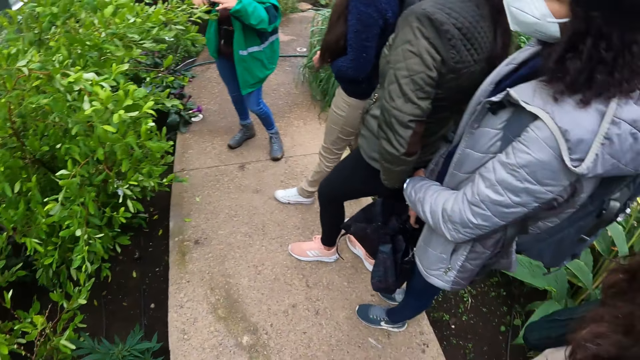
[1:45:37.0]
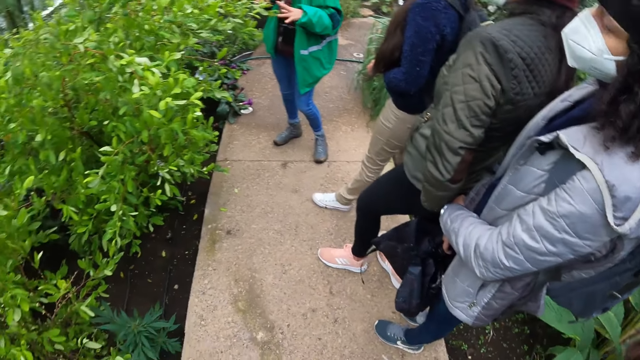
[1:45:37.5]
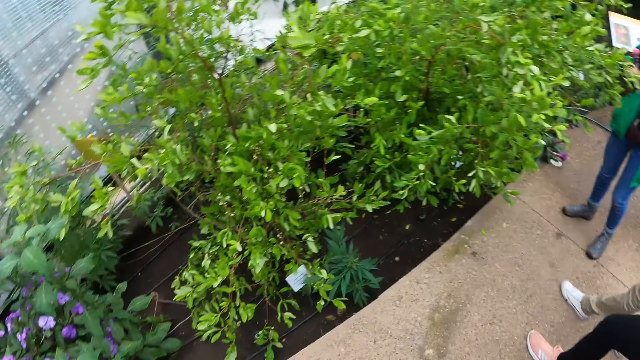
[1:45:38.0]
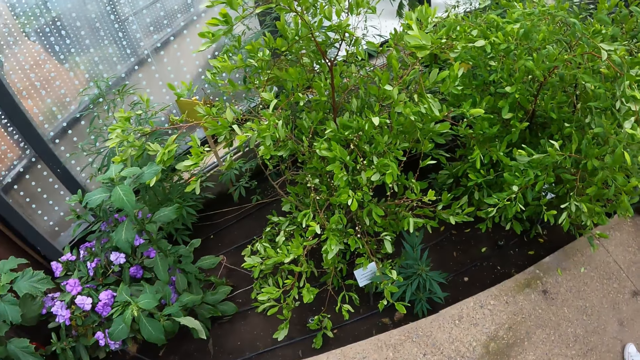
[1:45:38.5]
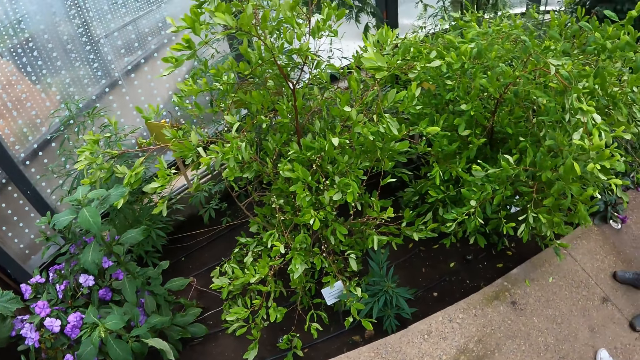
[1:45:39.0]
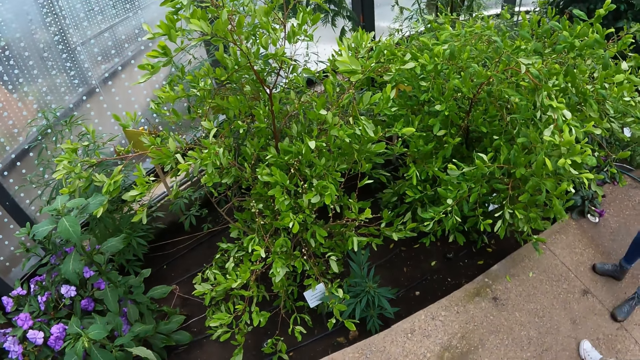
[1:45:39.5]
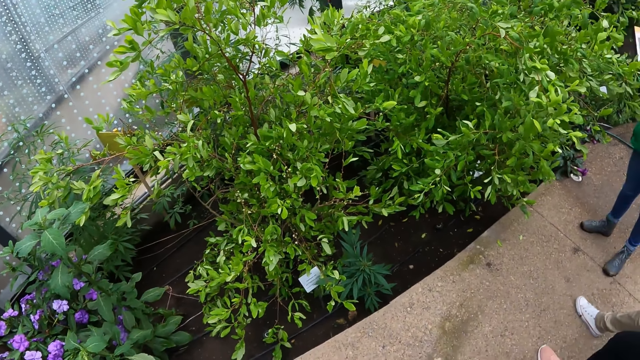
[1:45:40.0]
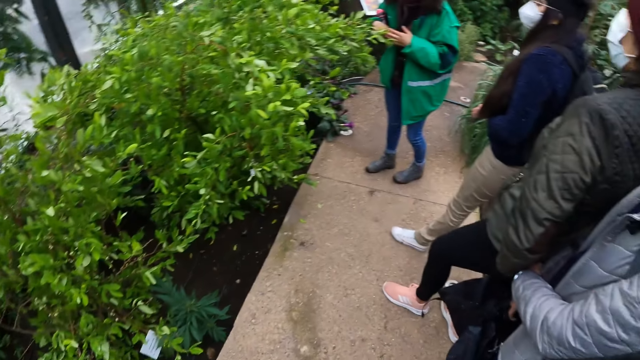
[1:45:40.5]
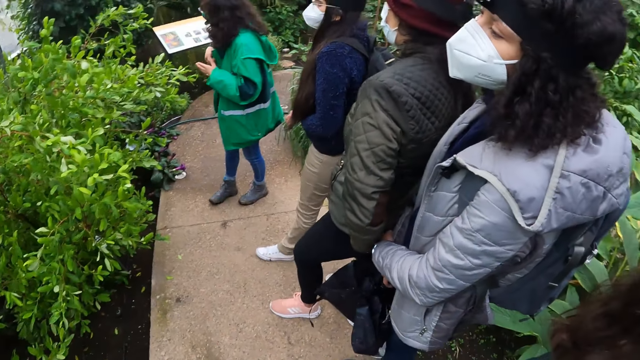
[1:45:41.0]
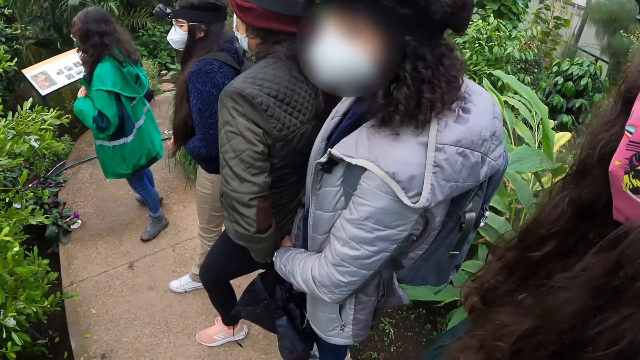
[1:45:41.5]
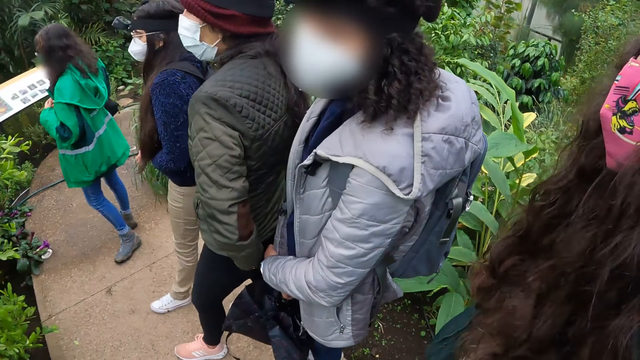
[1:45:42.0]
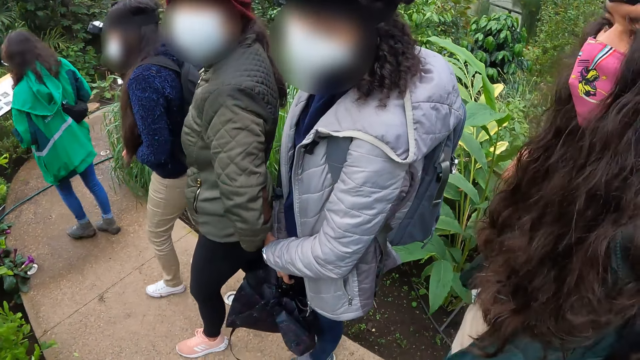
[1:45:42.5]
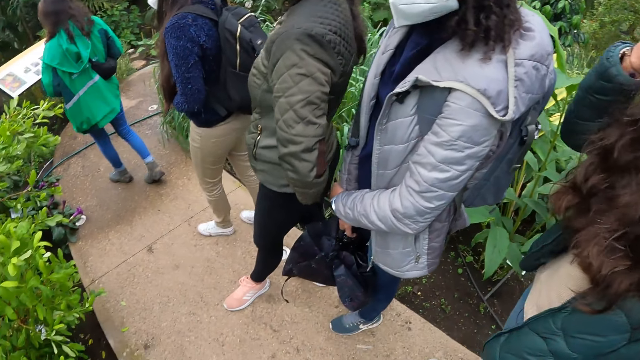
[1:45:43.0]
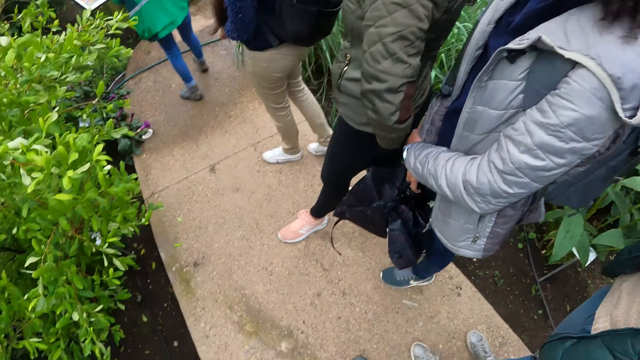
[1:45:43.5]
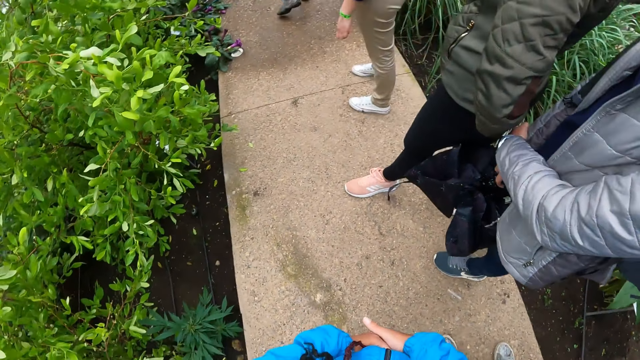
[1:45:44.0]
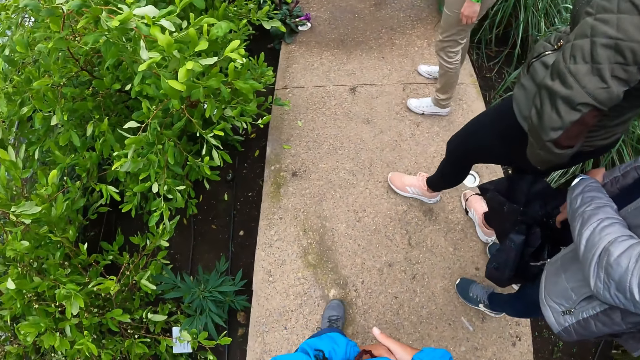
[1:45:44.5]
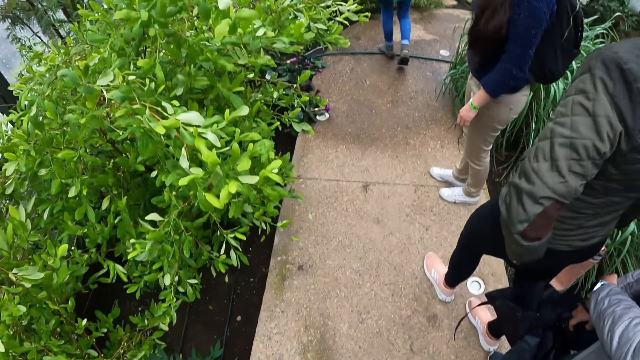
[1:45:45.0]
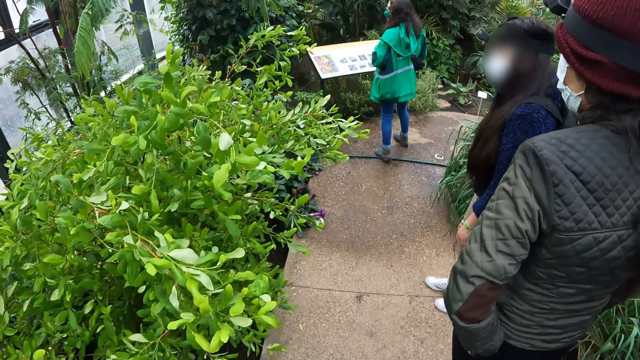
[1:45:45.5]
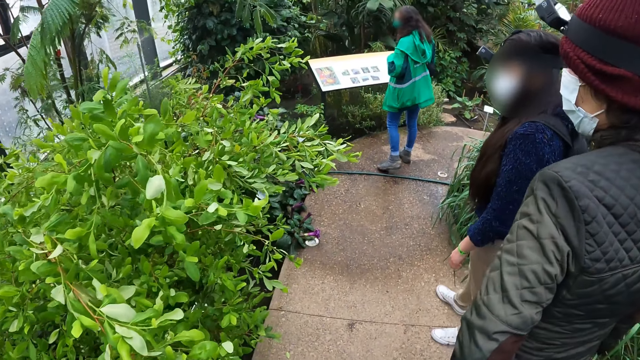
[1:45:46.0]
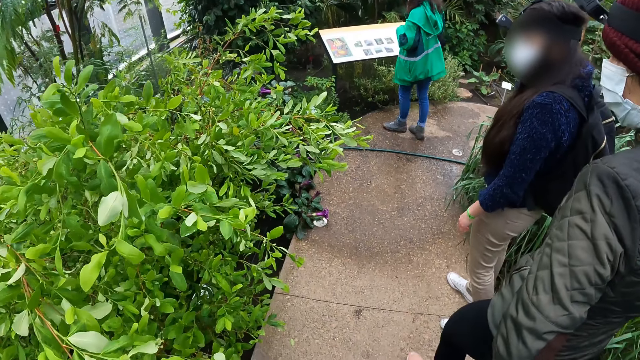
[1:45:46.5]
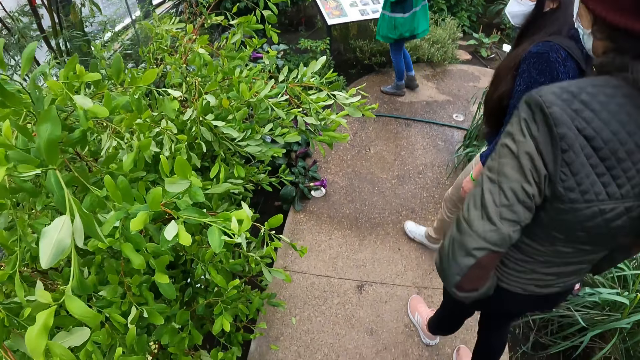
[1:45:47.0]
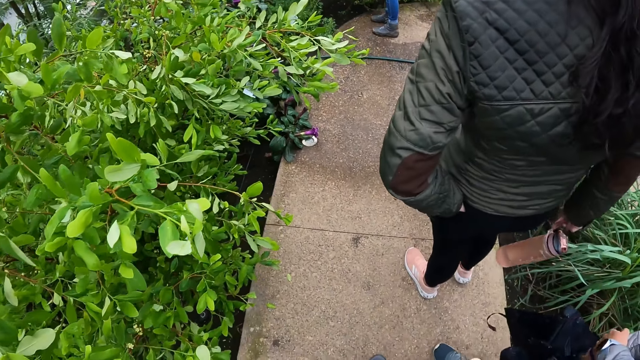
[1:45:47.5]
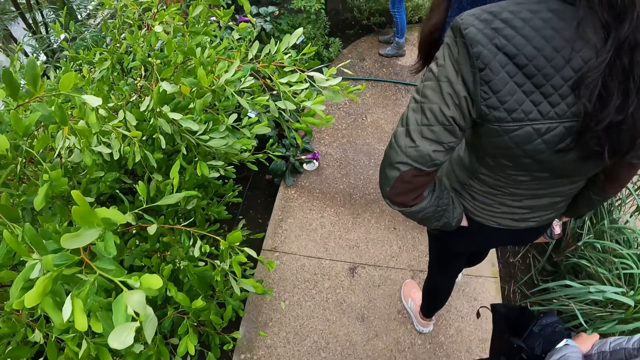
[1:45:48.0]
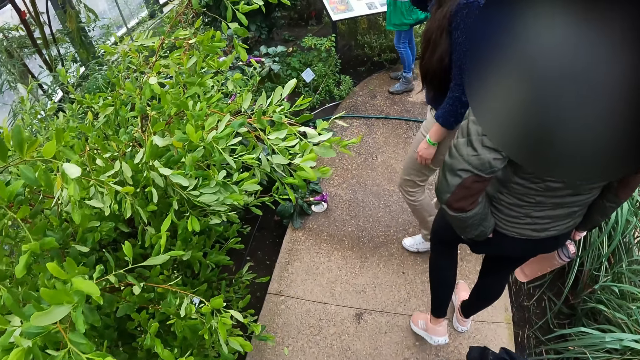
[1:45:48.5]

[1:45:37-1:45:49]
The camera wearer looks around the green house. They walk on the pavement.

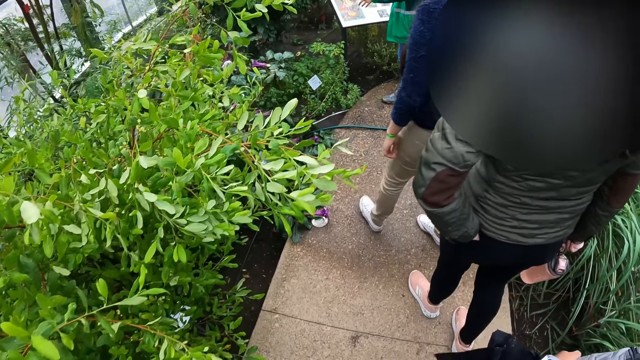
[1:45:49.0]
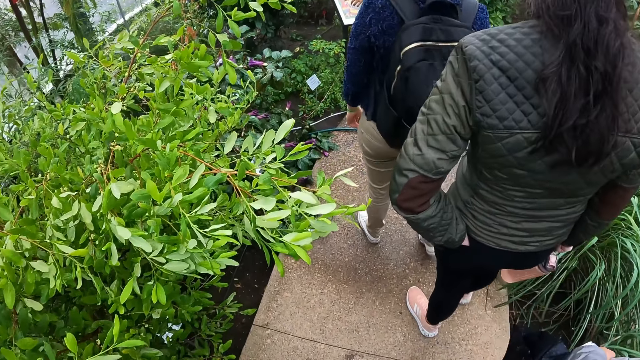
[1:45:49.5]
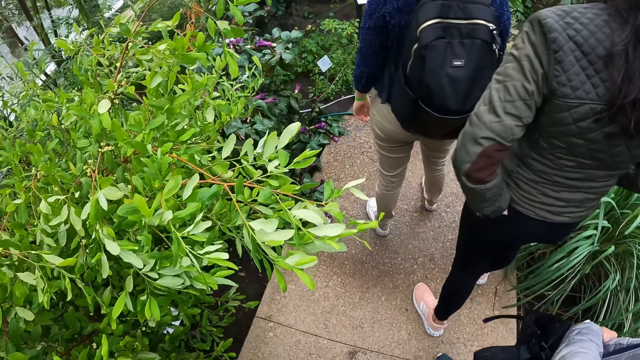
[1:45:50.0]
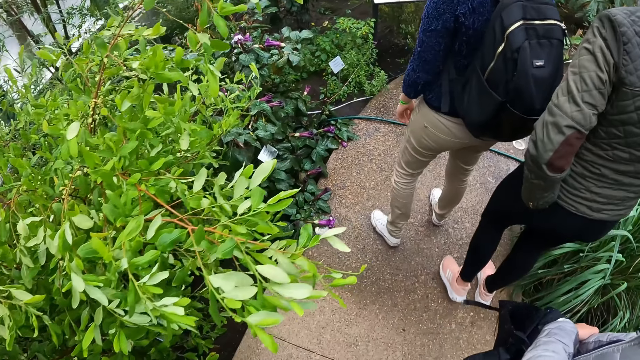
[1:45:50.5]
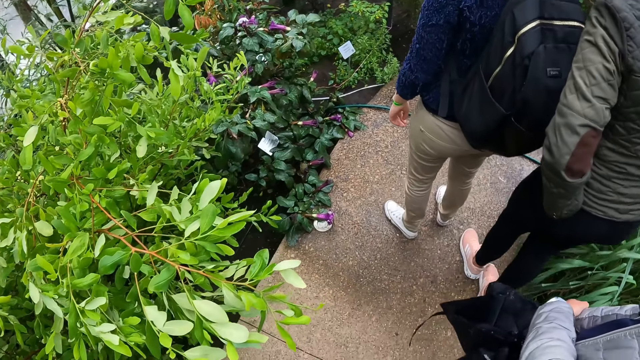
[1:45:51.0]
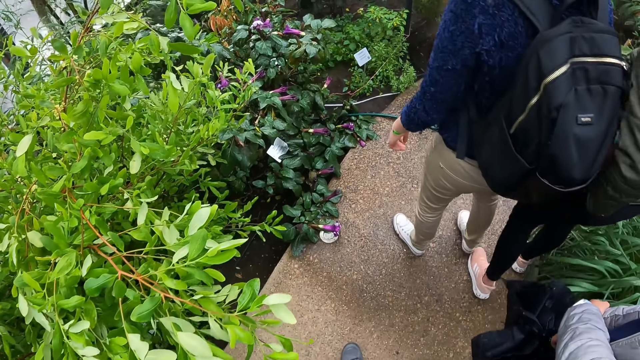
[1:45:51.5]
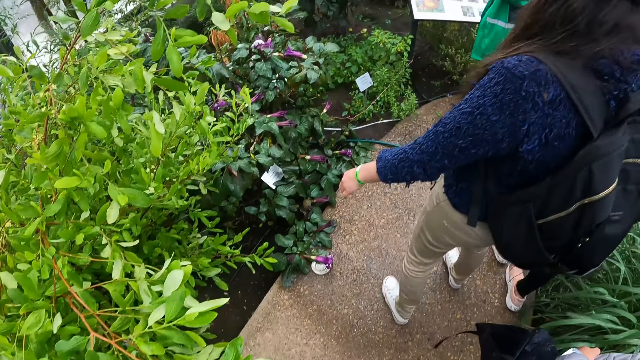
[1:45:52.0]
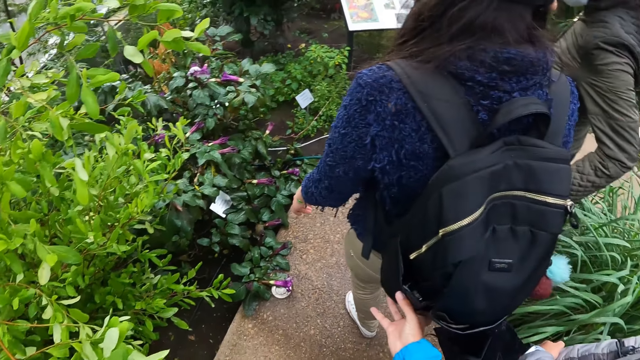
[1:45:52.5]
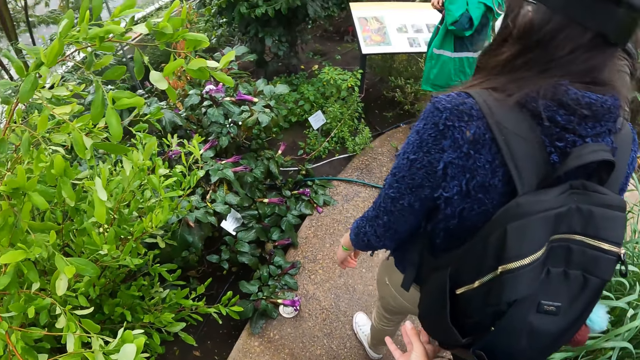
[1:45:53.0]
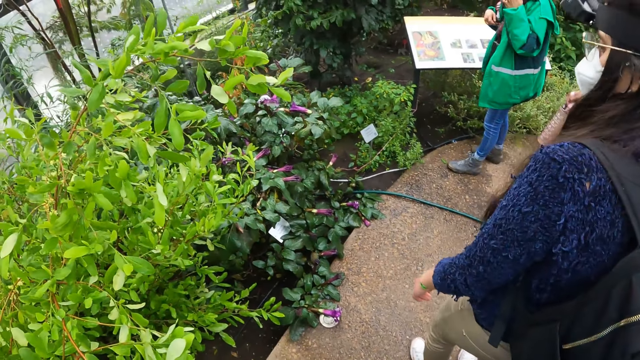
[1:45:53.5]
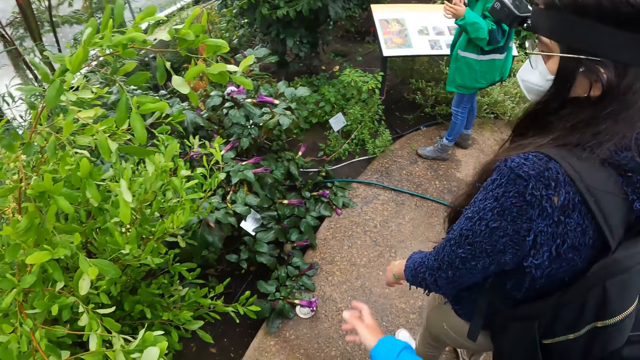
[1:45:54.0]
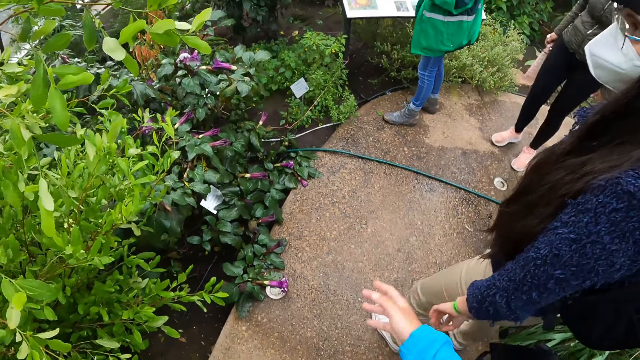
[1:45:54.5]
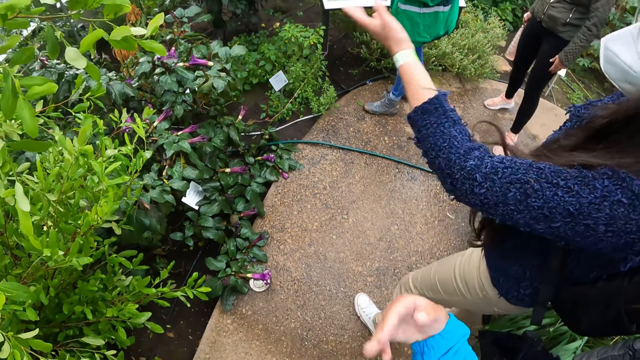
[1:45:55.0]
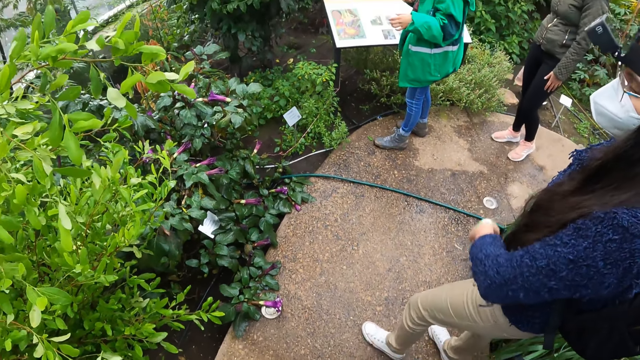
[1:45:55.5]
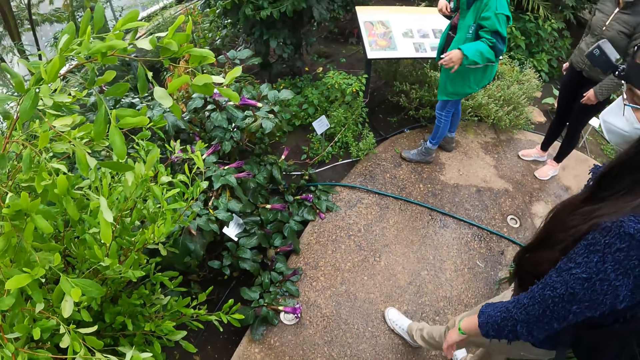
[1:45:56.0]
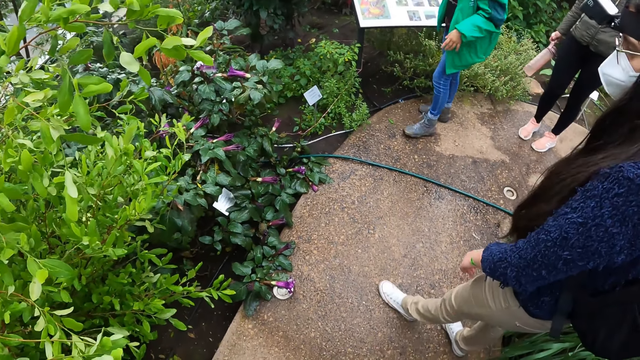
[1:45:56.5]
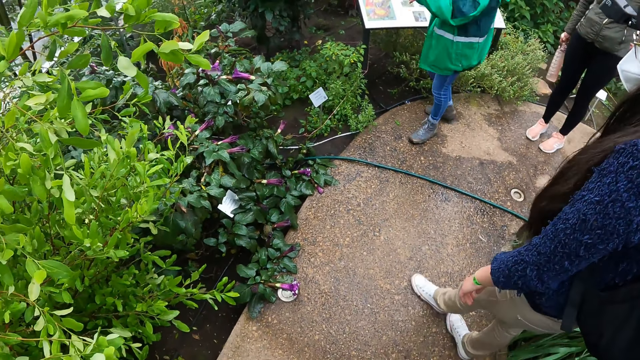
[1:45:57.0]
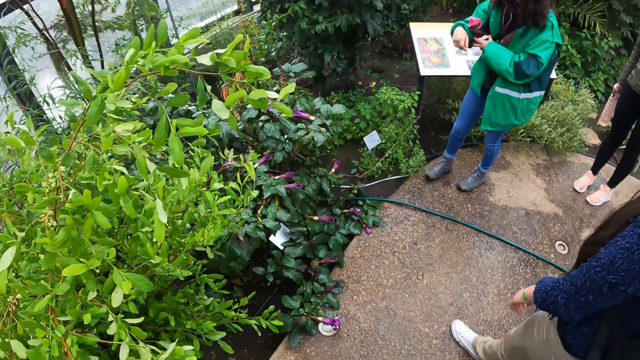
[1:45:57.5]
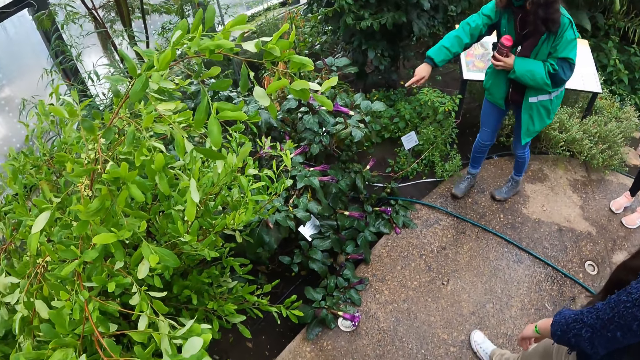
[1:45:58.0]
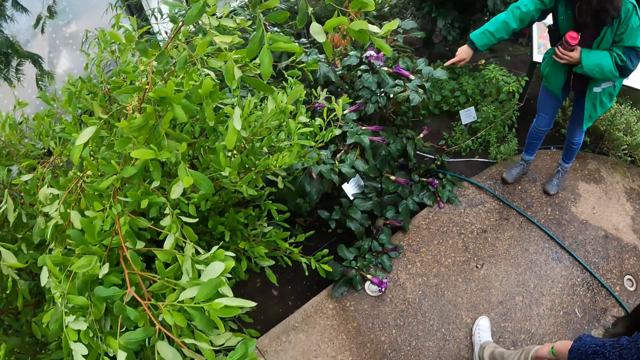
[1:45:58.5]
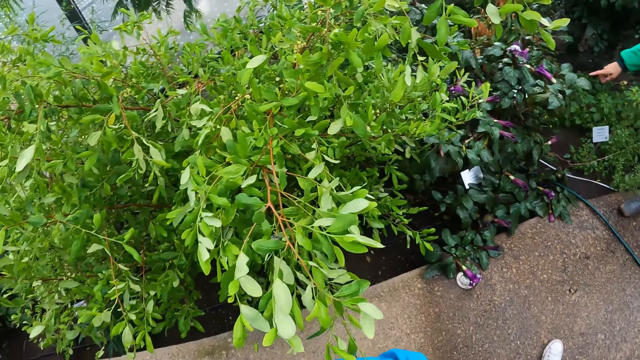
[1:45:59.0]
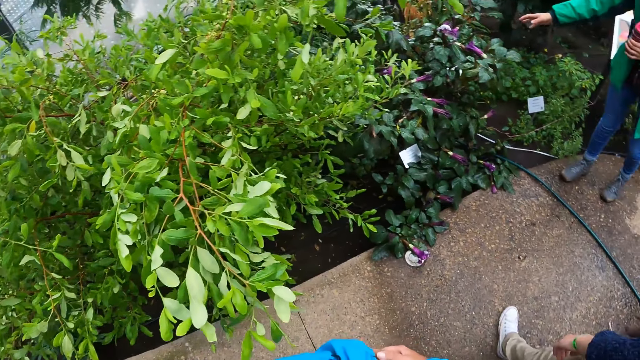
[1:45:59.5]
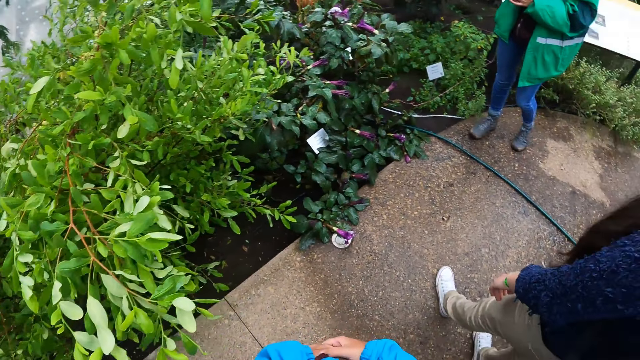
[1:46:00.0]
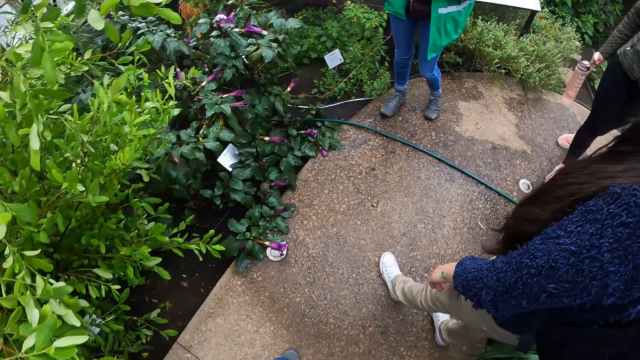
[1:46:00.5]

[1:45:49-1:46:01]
The camera wearer interacts with a woman. Another woman interacts with everyone outside.
